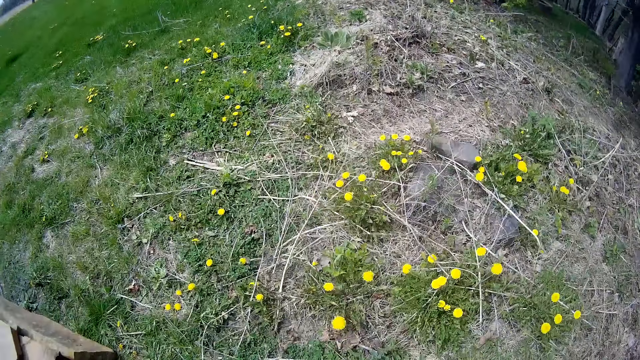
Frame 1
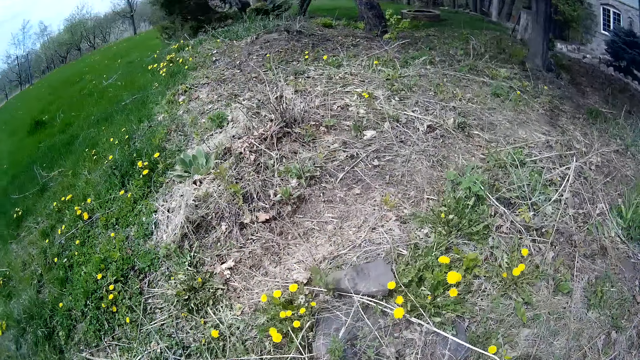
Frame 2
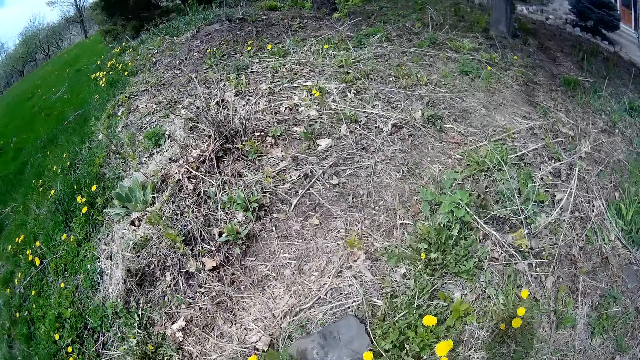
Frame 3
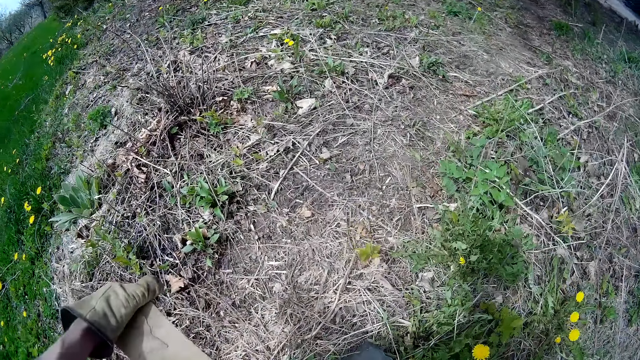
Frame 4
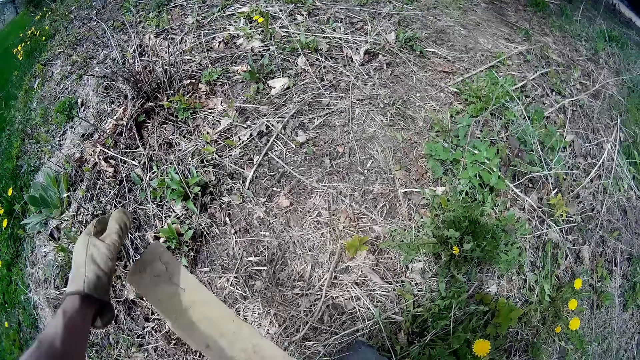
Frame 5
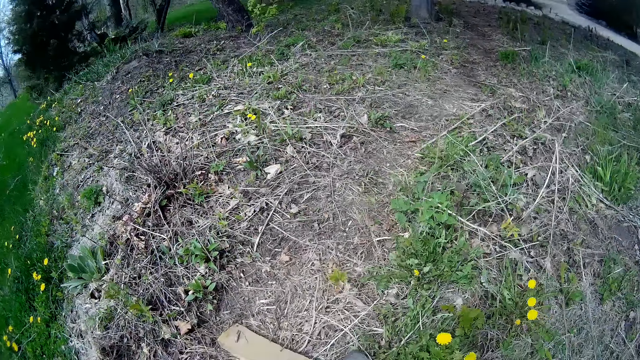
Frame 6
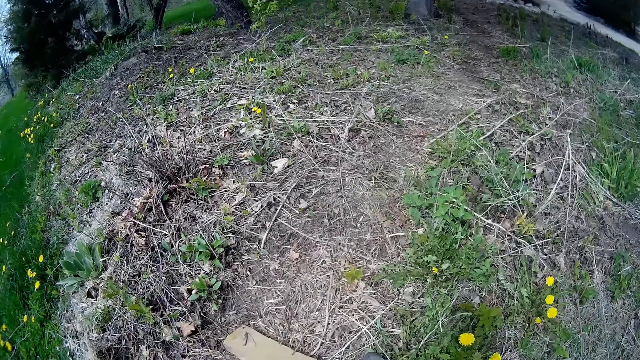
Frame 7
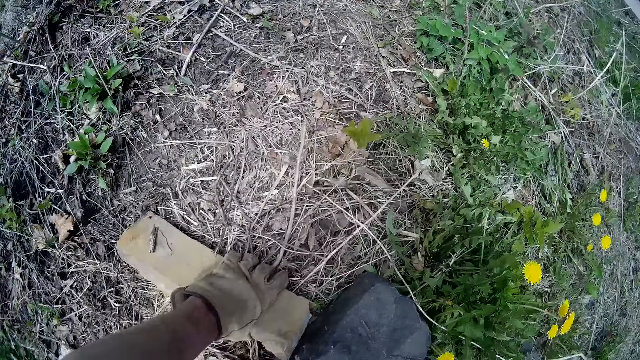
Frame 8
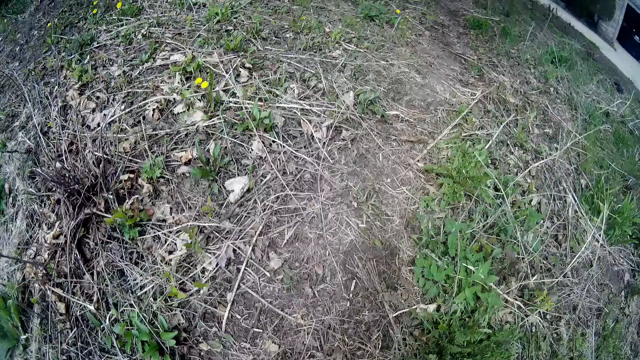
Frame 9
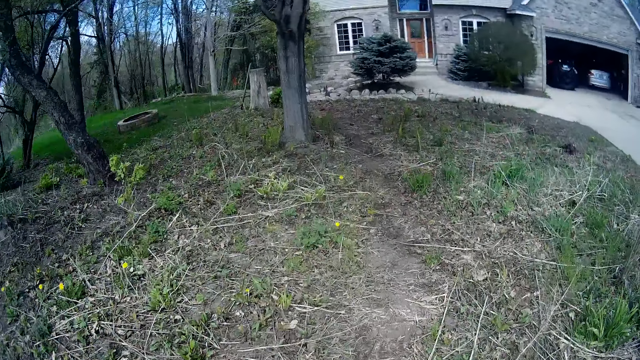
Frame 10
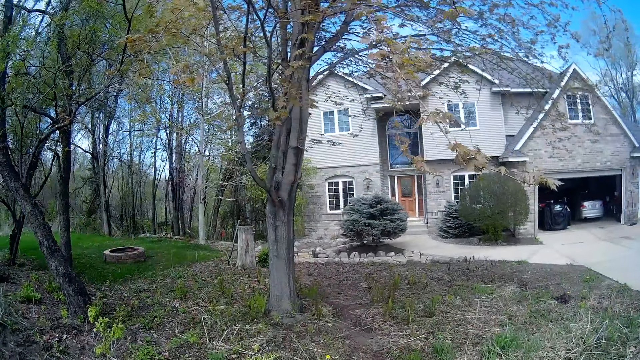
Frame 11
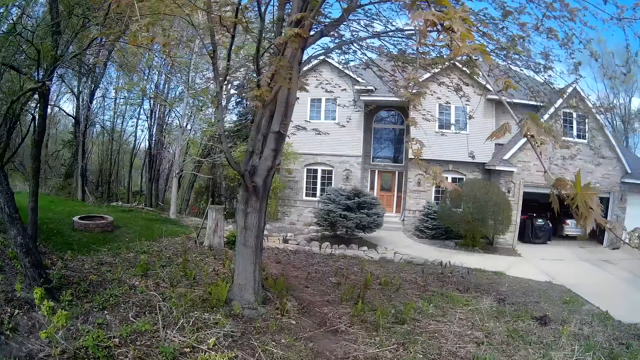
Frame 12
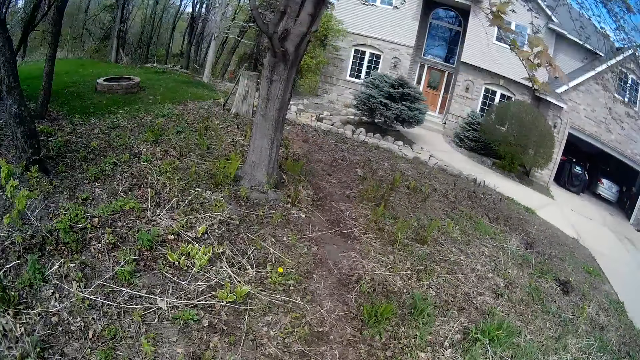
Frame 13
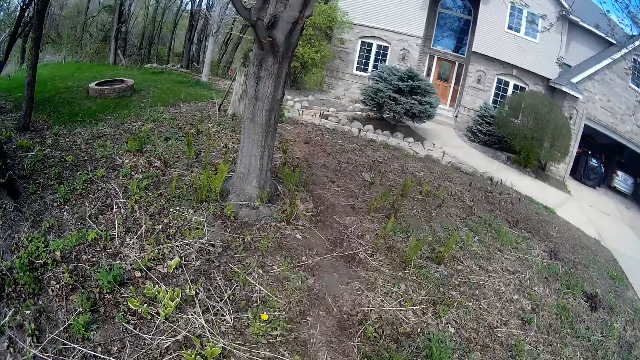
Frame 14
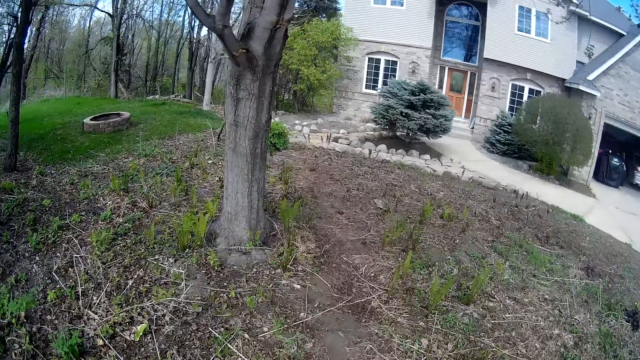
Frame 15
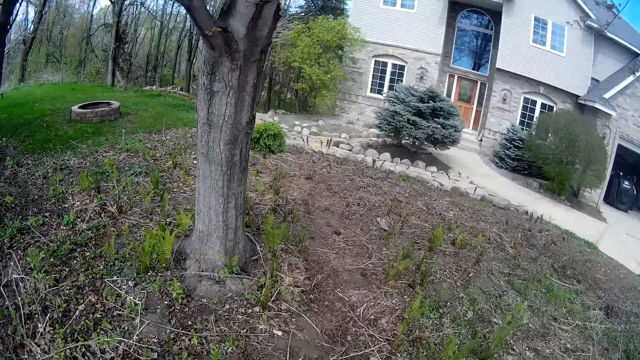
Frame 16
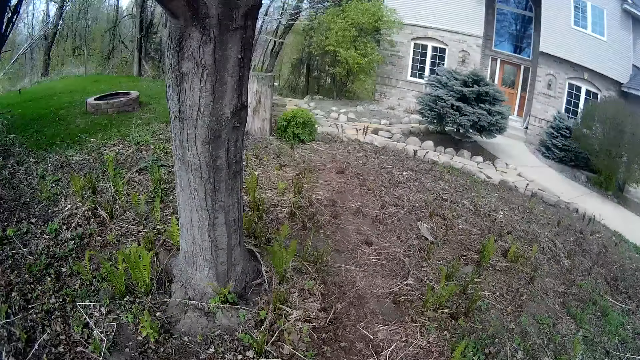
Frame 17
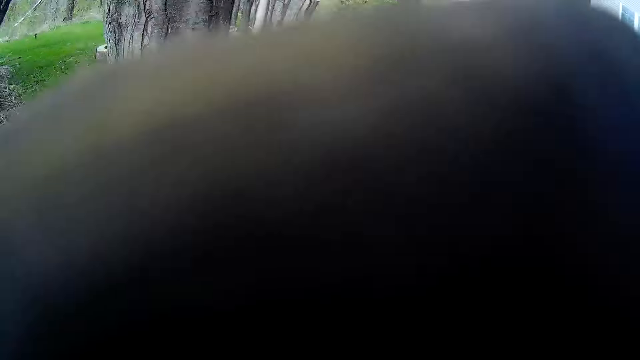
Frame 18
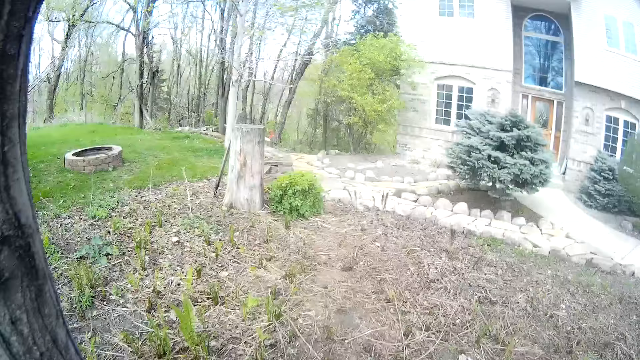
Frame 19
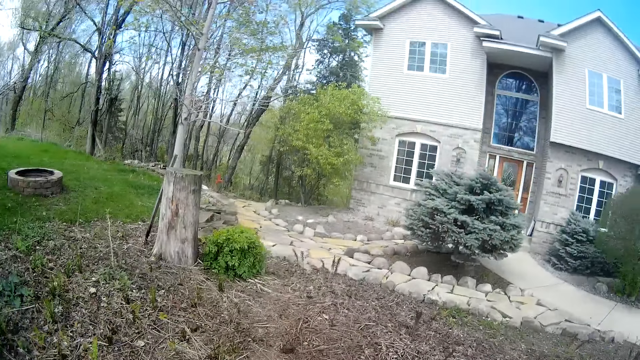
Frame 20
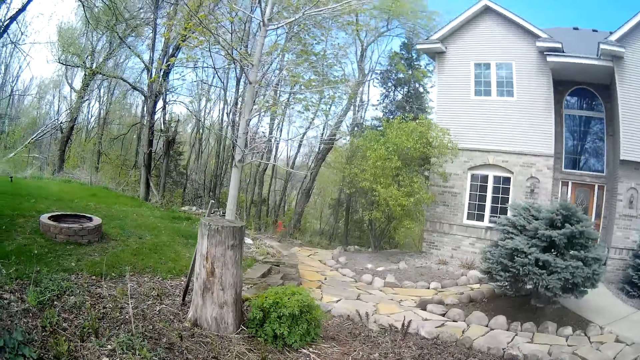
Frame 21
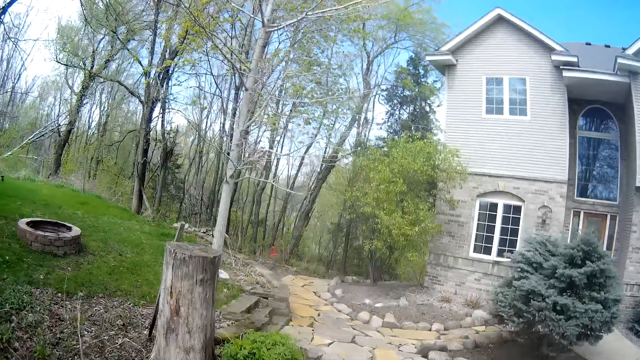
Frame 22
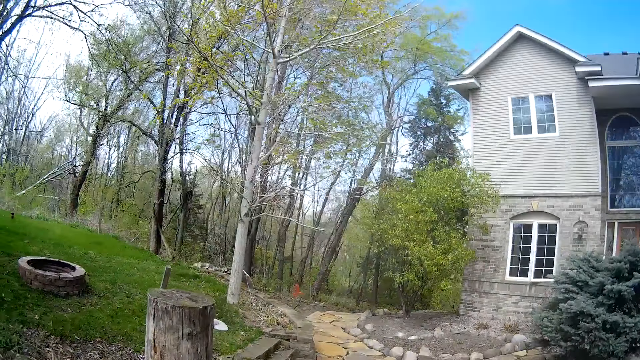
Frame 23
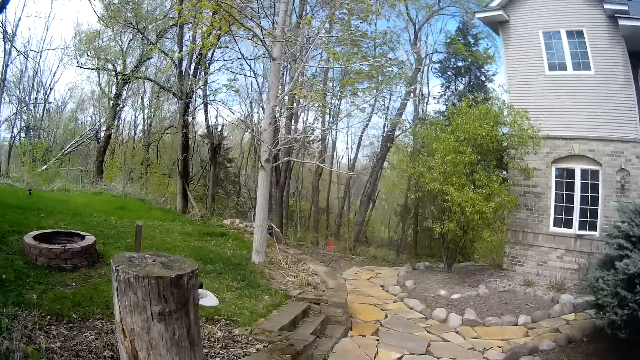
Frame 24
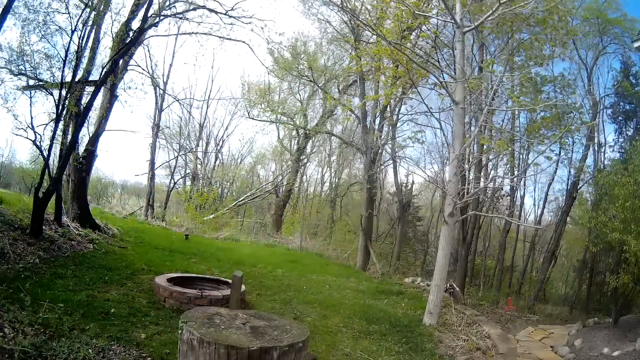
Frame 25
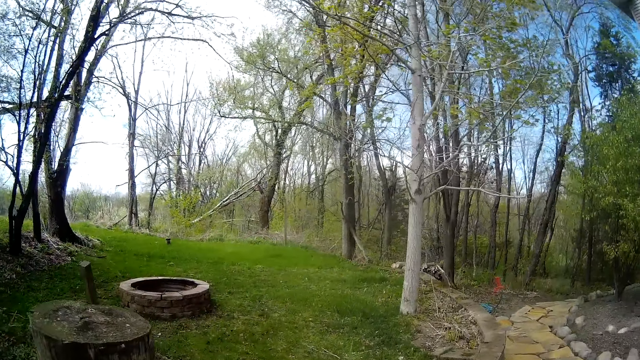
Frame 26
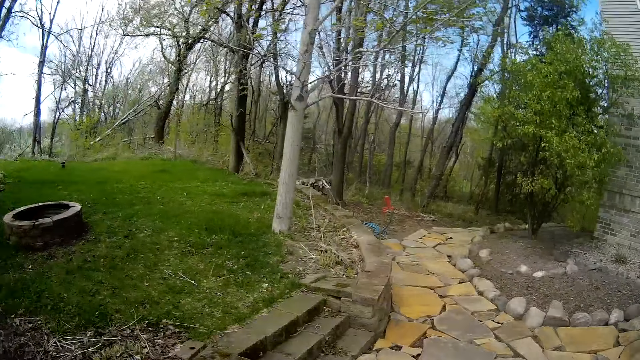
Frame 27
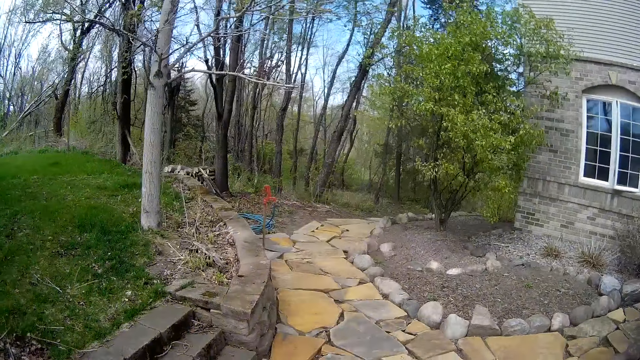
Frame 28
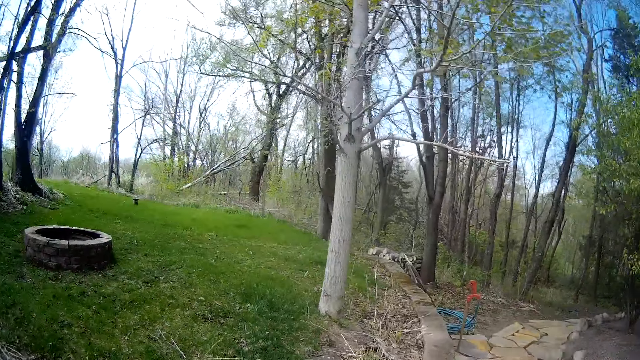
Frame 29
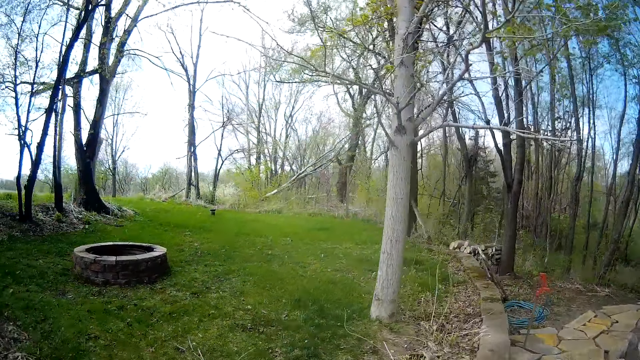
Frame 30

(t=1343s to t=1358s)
The camera wearer drops the concrete stone on the ground with both gloved hands. He looks around. He picks the concrete stone from the ground with his left gloved hand. He walks towards the house with the concrete stone in his left gloved hand. He touches the camera. He walks around.

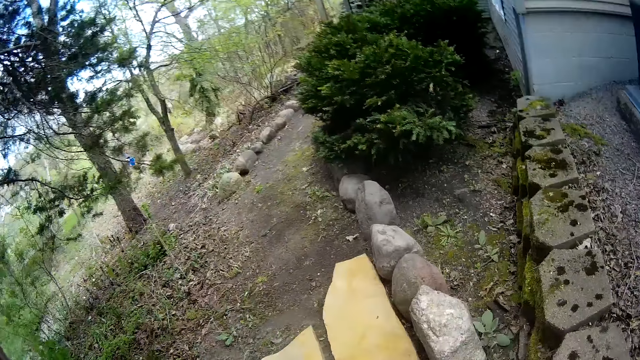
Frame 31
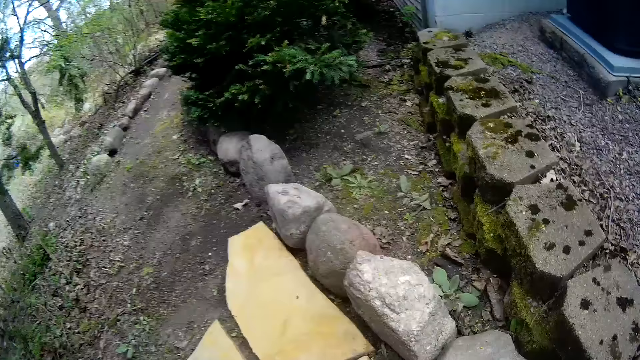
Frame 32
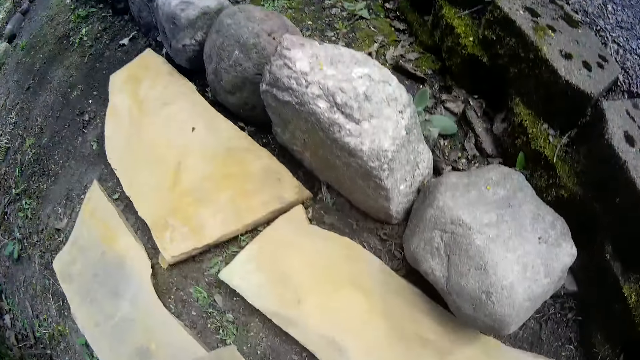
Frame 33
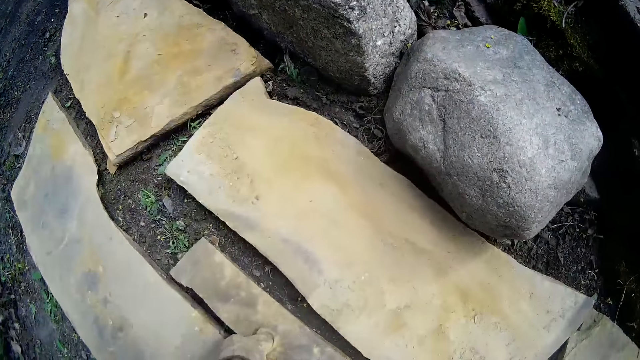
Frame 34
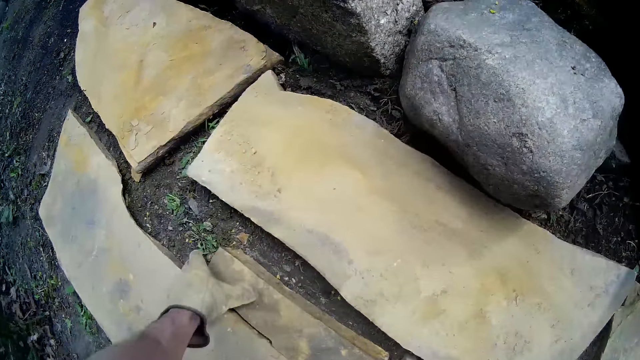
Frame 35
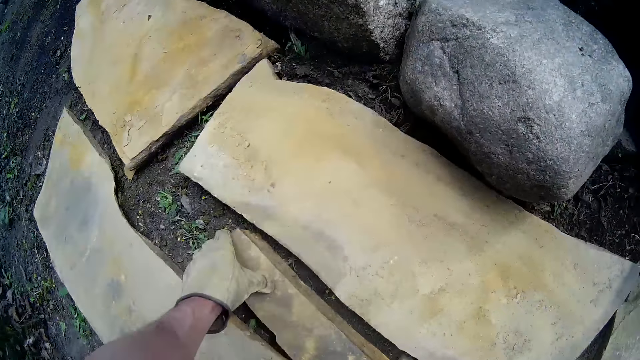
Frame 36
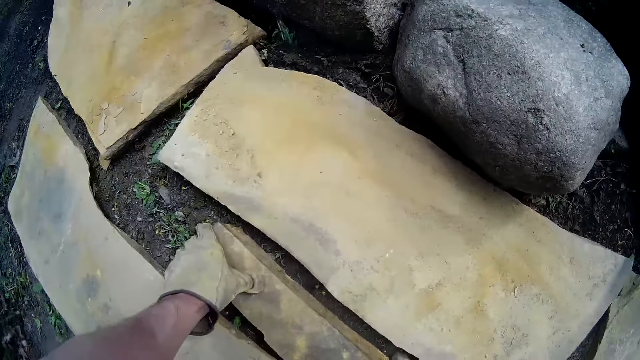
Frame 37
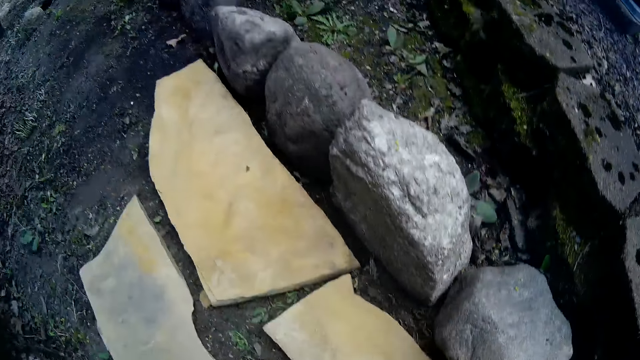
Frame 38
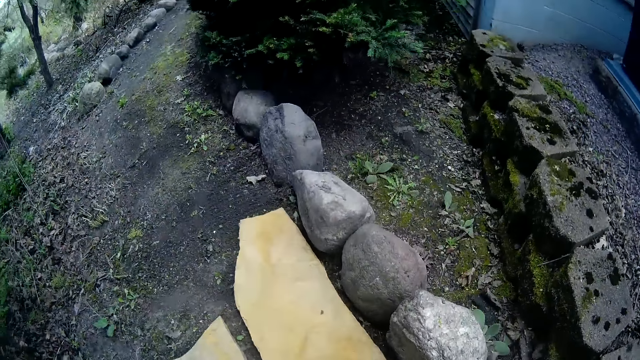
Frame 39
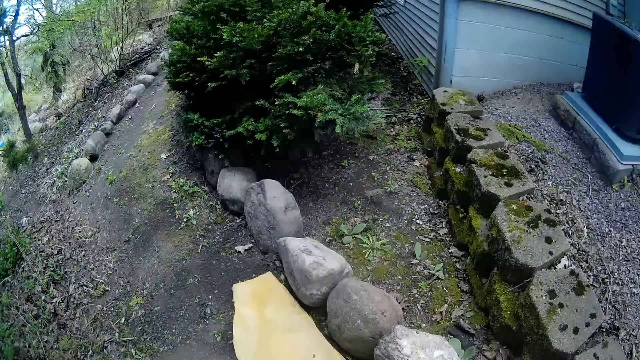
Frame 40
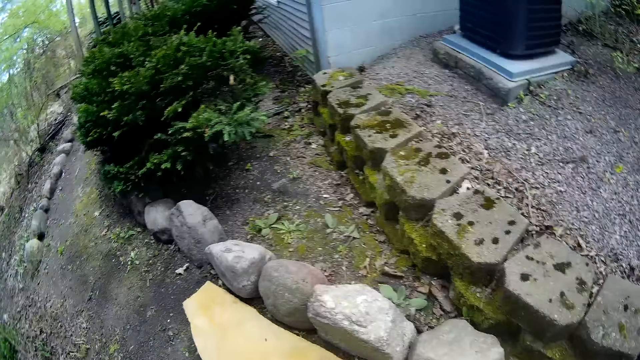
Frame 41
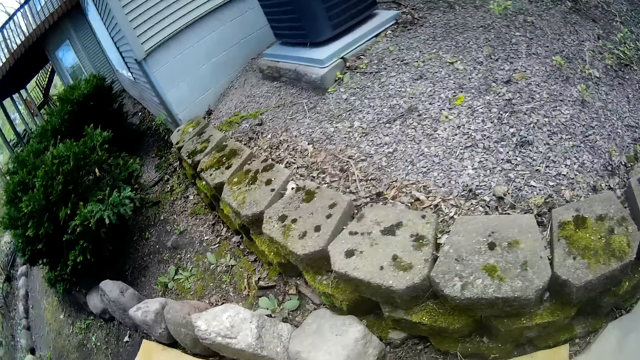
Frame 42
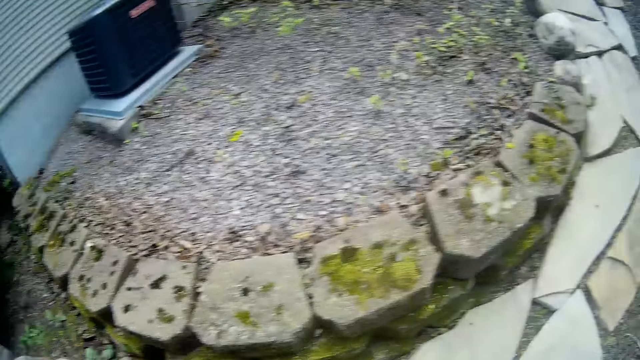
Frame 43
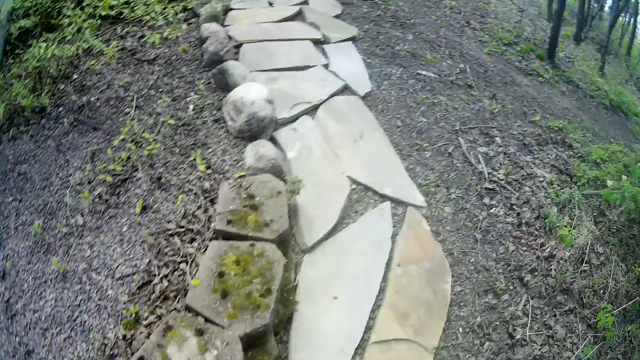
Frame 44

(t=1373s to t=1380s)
The camera wearer picks up a tile stone. He places a slab on the pathway with the left hand. He adjusts the slab on the pathway with his right hand. He walks from the pathway to the lawn.
